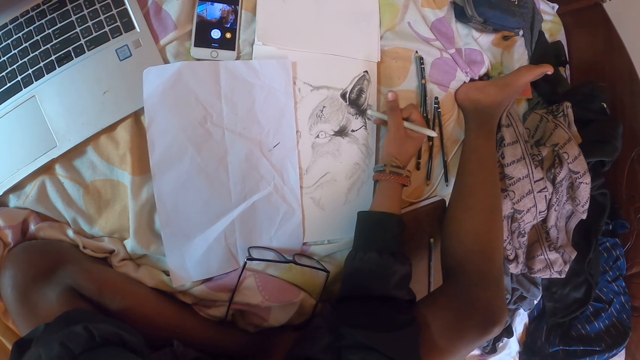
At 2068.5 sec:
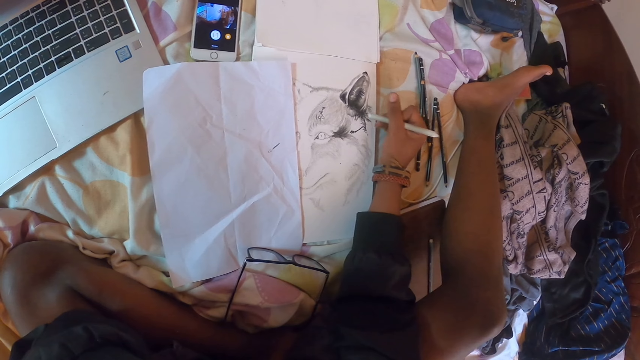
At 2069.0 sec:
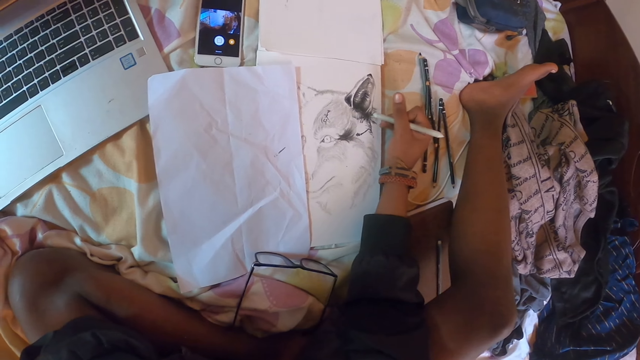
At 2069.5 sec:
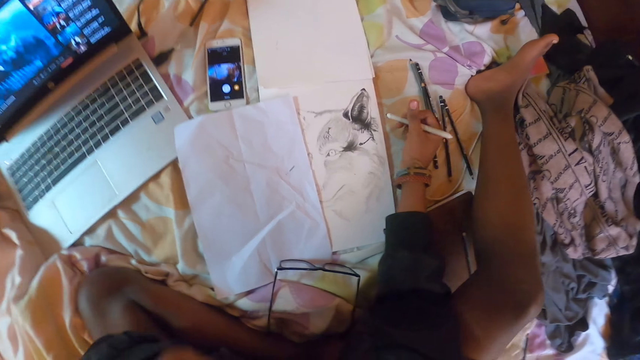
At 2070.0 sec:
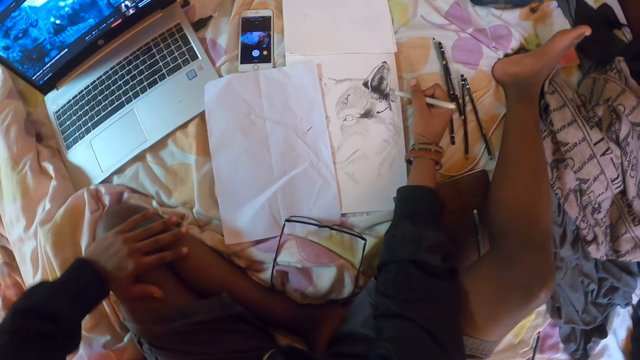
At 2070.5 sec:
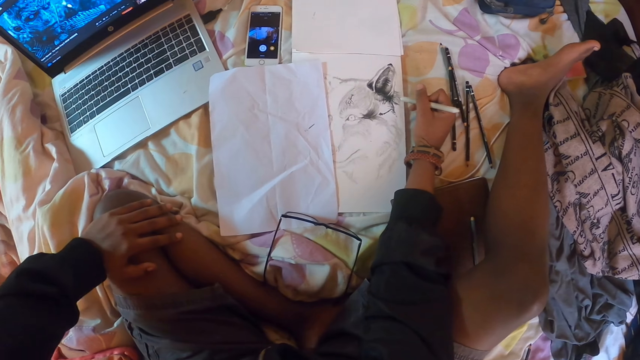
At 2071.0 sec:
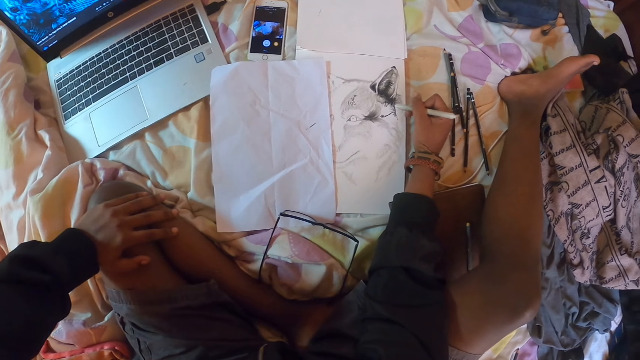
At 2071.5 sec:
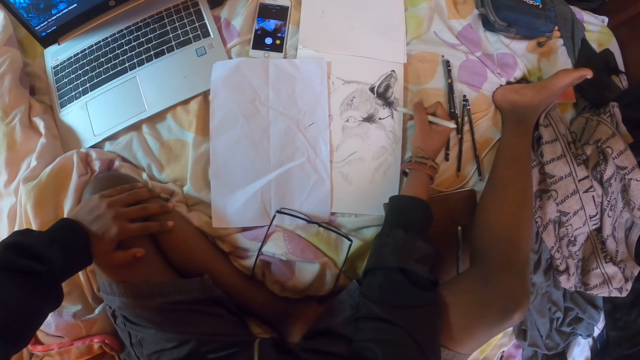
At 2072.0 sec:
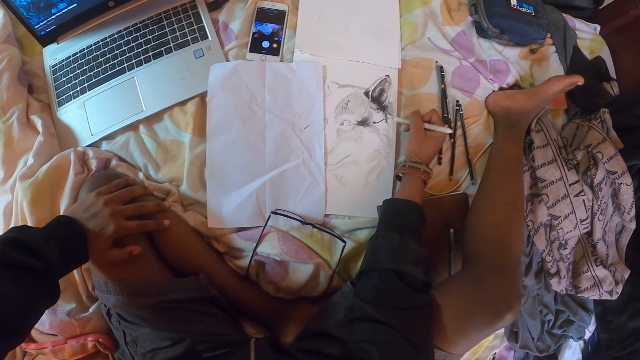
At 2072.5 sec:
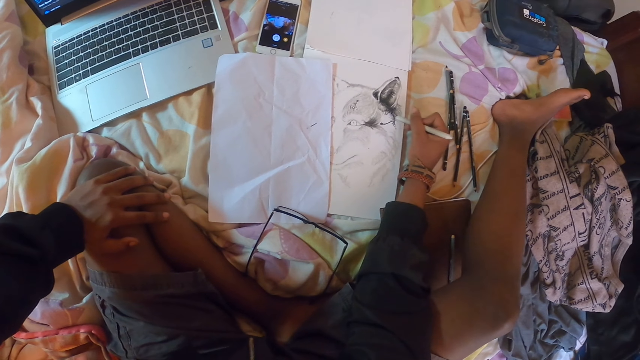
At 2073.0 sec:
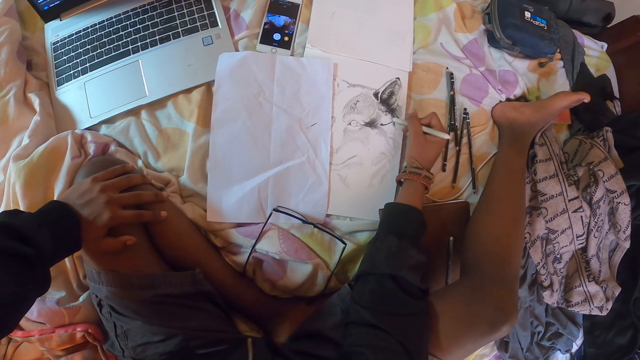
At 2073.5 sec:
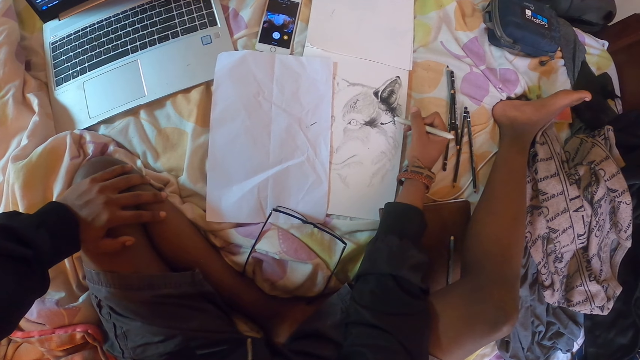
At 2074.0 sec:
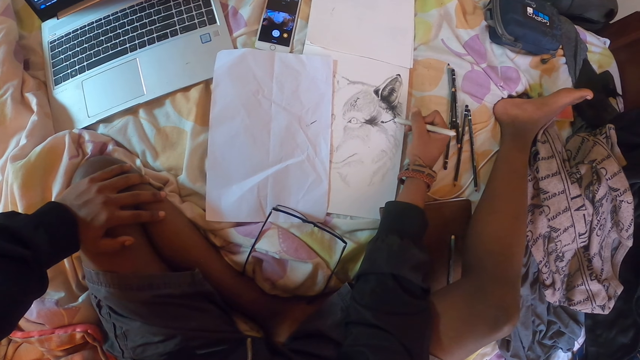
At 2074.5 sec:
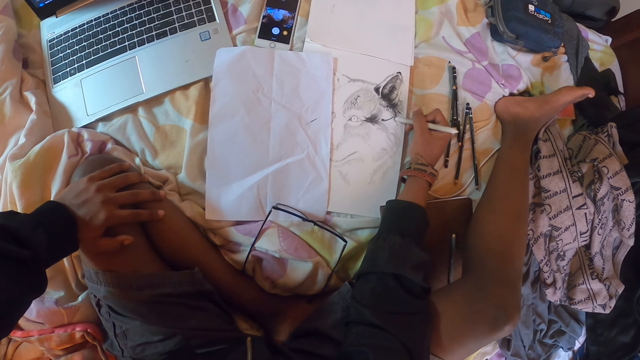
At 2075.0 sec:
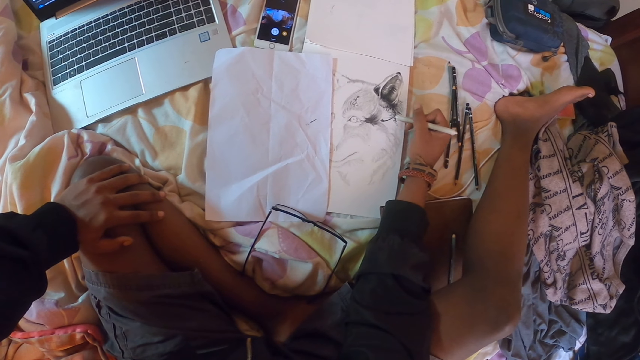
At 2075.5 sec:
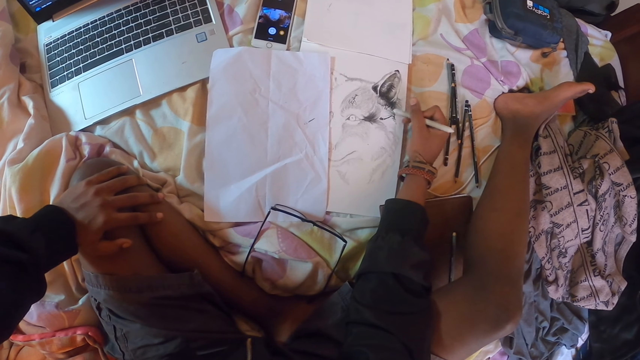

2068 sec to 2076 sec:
The camera wearer places his hand on the knee. He draws a picture on a paper with a pencil.

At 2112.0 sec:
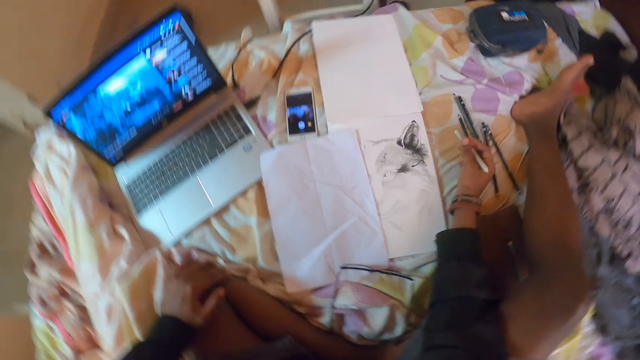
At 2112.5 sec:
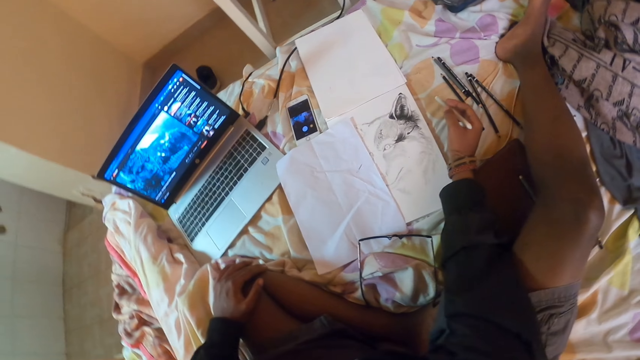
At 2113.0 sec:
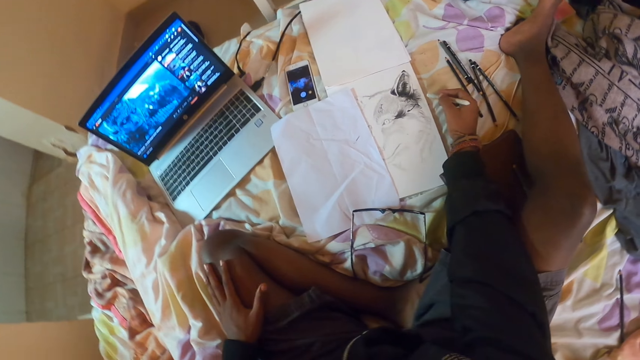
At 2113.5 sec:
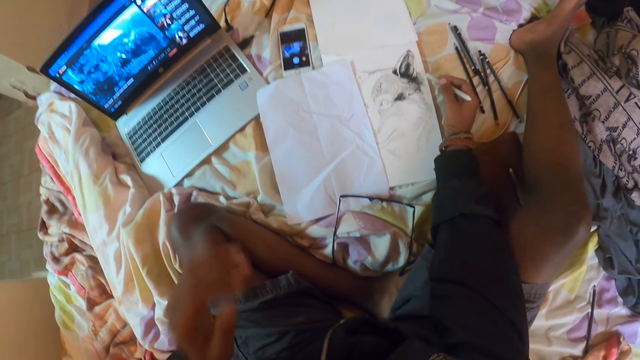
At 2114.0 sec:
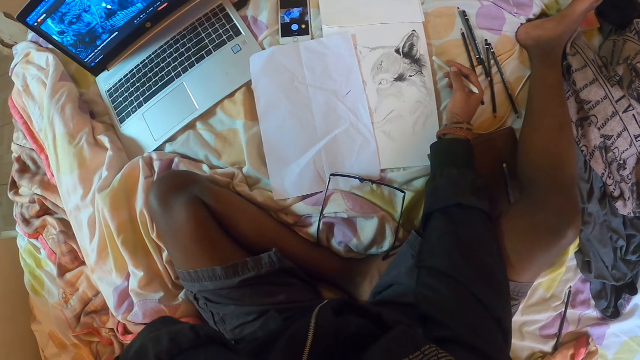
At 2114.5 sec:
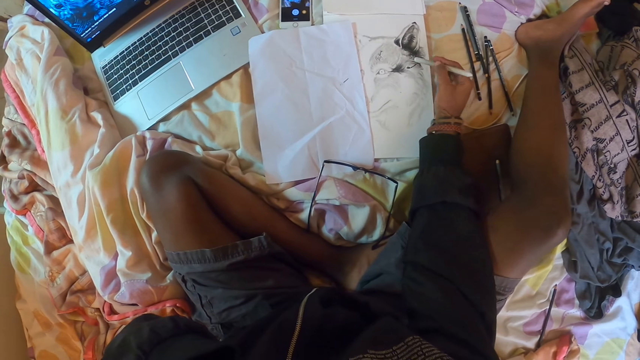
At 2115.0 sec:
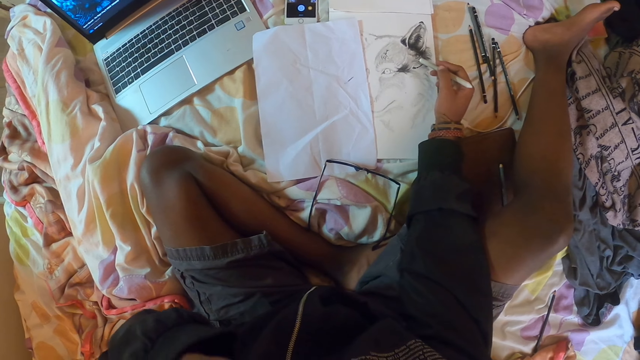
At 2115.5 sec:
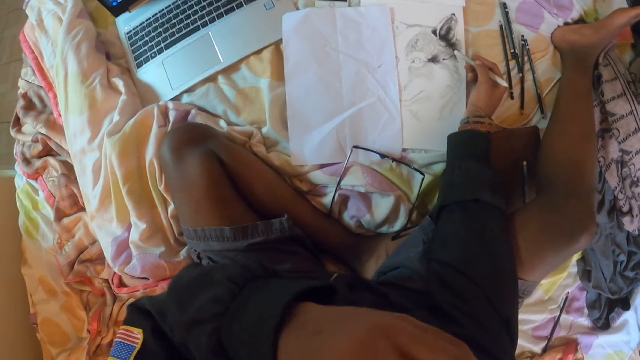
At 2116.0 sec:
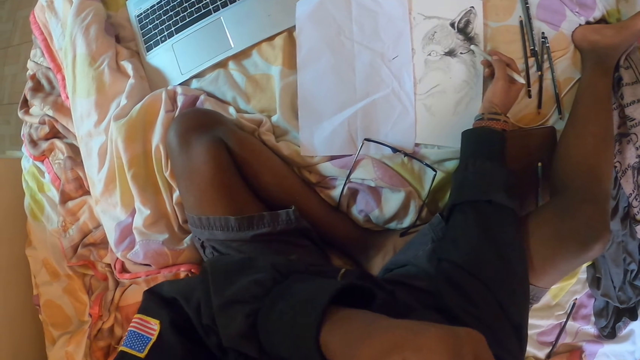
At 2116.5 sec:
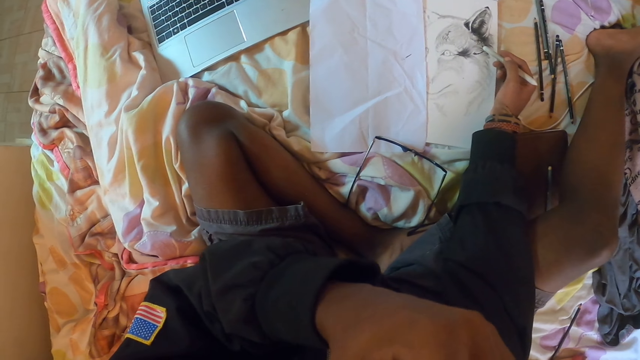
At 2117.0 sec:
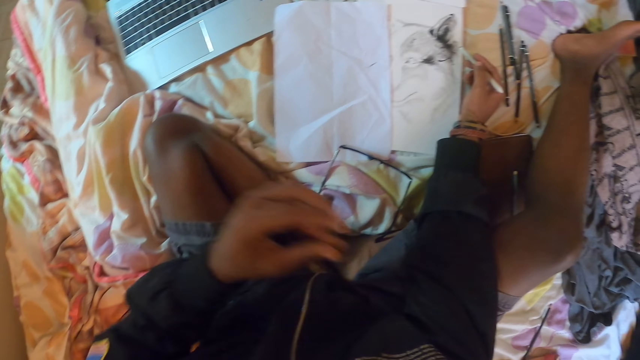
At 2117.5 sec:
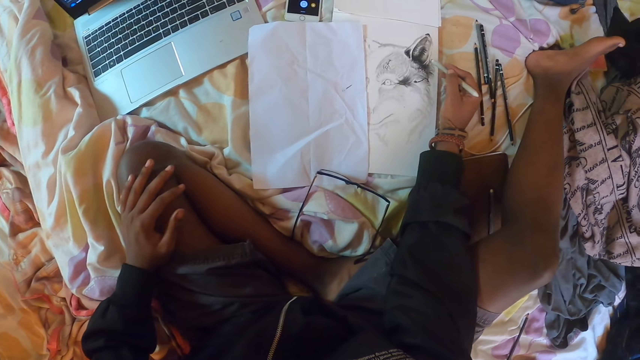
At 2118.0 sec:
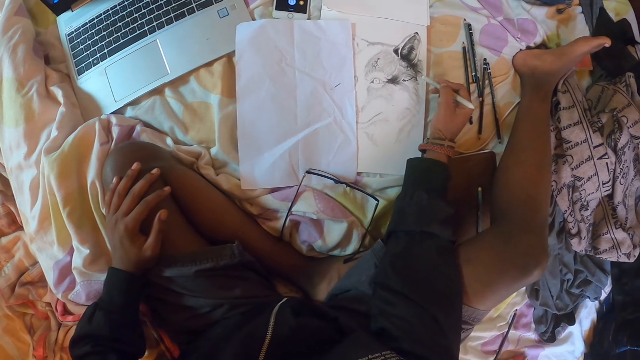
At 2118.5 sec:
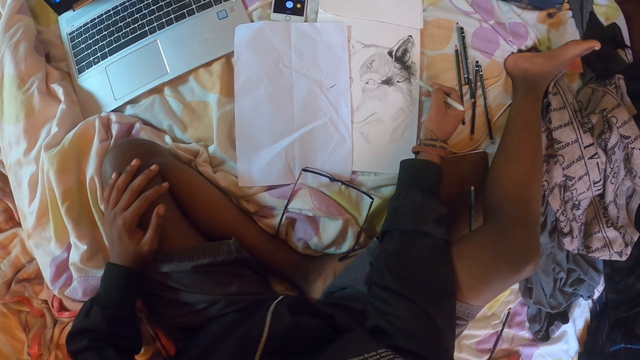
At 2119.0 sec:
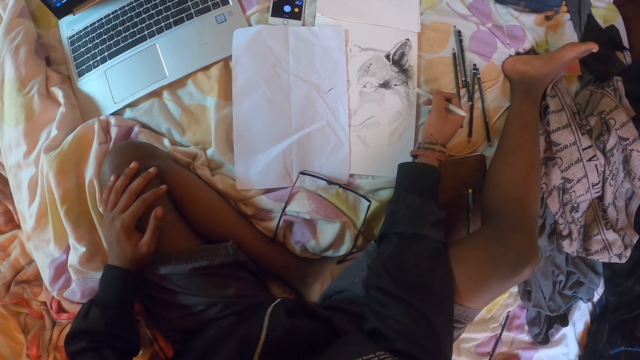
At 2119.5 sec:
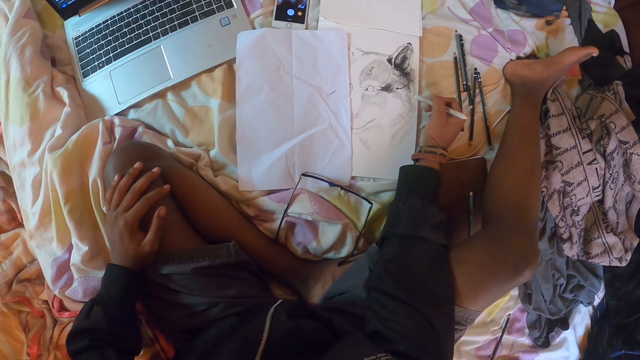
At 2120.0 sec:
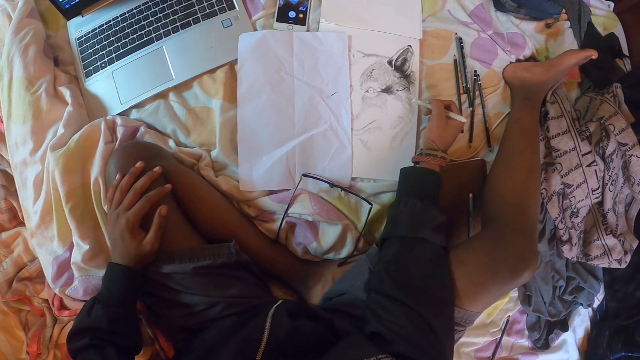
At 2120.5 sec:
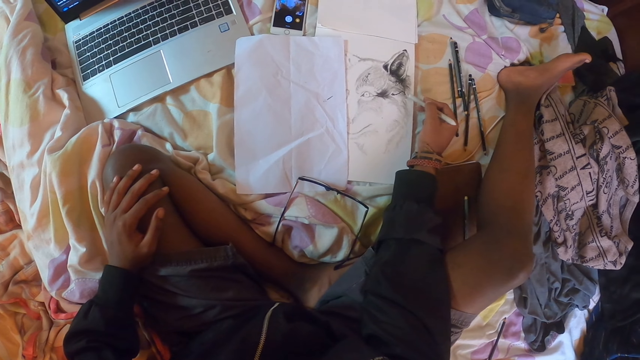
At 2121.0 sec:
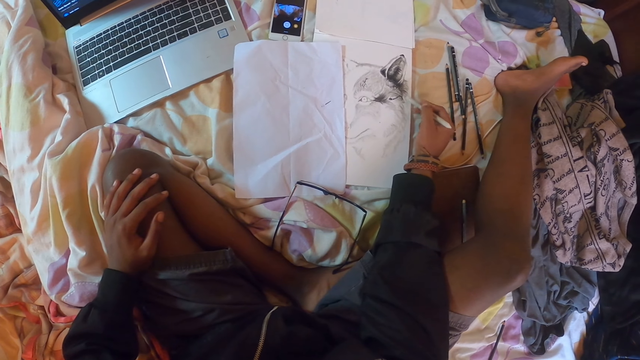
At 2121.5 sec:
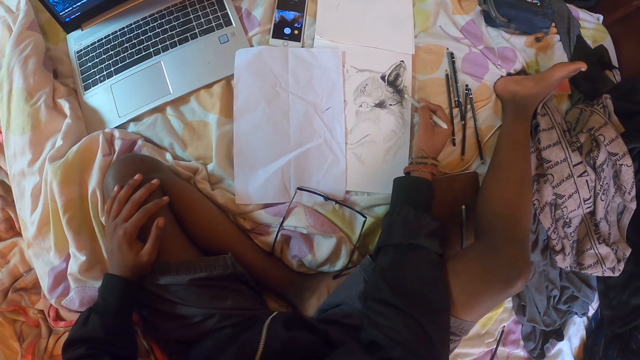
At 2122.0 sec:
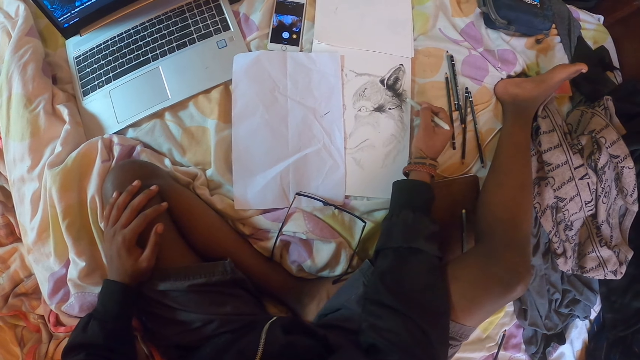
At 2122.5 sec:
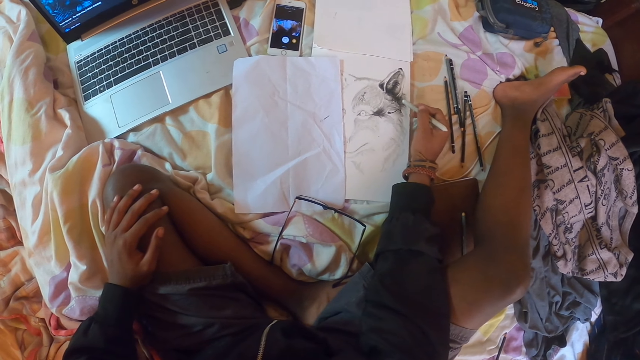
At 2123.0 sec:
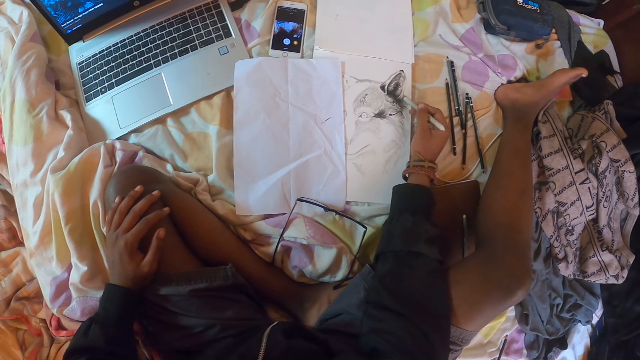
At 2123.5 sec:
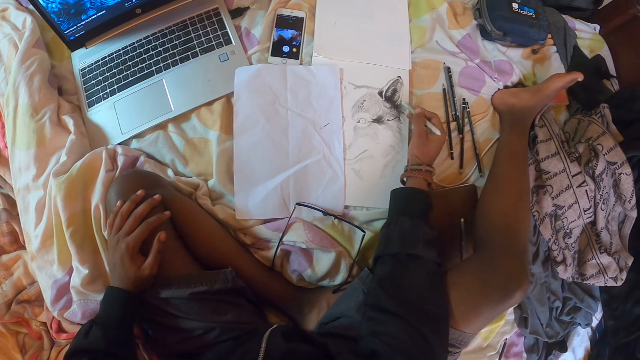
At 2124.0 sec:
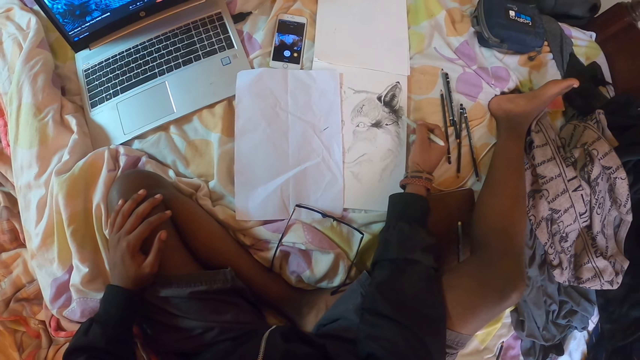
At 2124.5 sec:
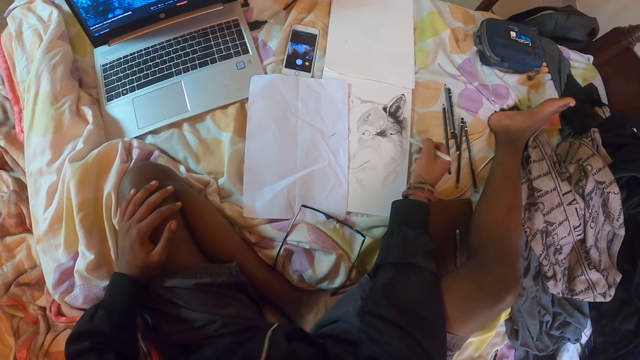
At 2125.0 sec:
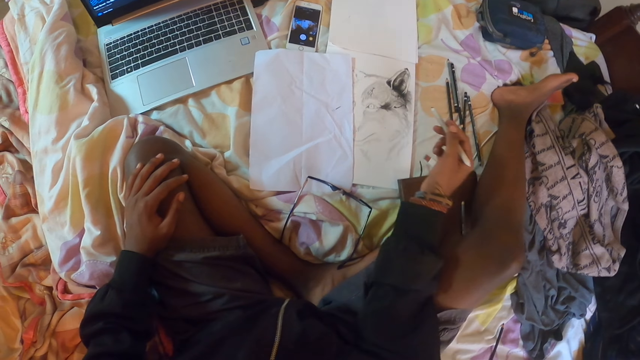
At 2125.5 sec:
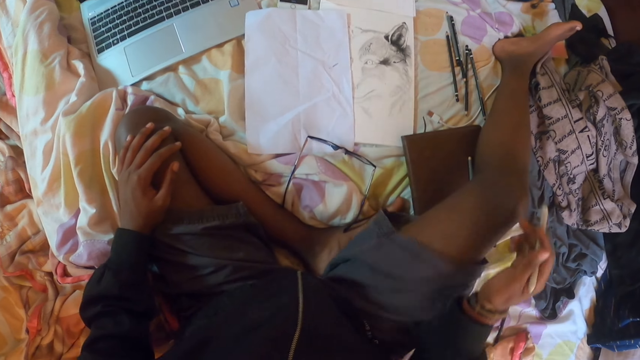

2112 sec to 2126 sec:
The camera wearer raises a hand. He touches his face. He places his hand on the knee. He drops the hand. He draws a picture on a paper with a pencil, on the book.
